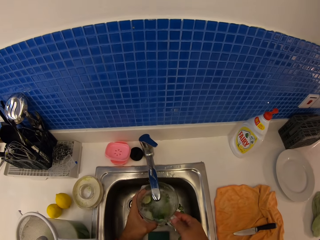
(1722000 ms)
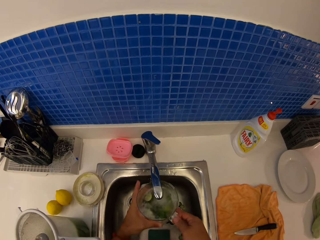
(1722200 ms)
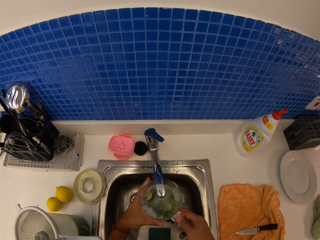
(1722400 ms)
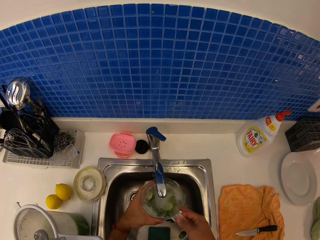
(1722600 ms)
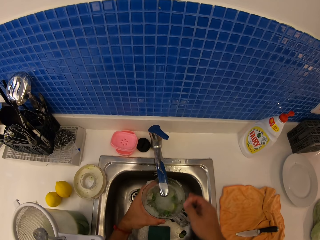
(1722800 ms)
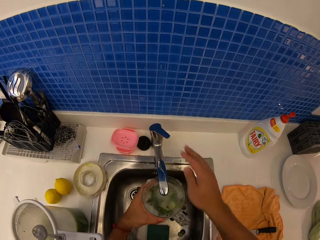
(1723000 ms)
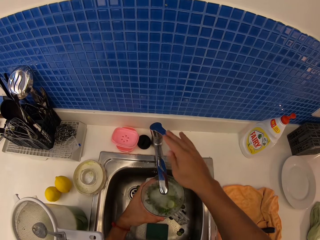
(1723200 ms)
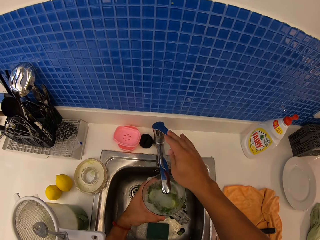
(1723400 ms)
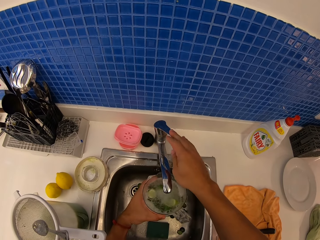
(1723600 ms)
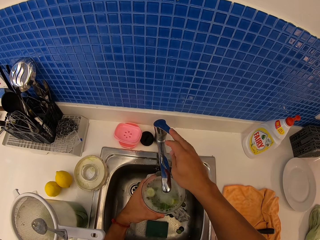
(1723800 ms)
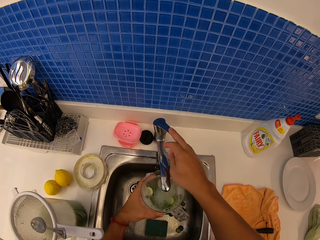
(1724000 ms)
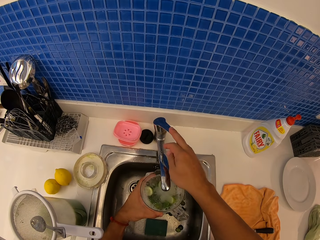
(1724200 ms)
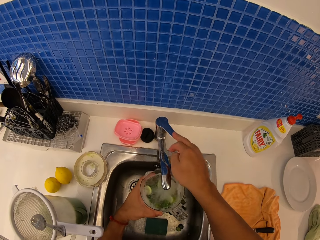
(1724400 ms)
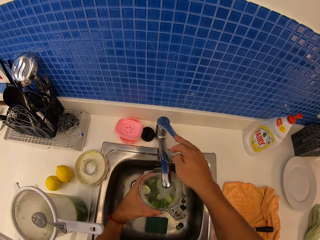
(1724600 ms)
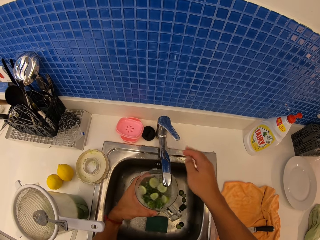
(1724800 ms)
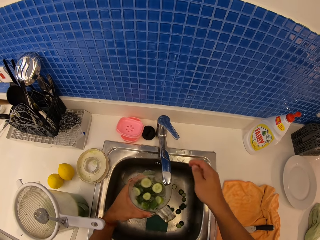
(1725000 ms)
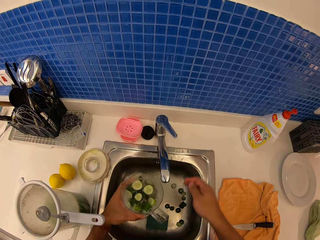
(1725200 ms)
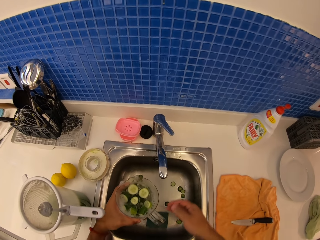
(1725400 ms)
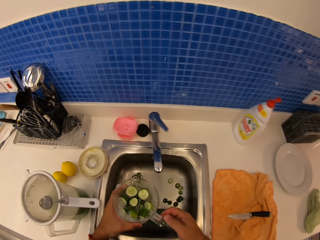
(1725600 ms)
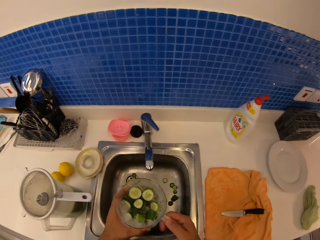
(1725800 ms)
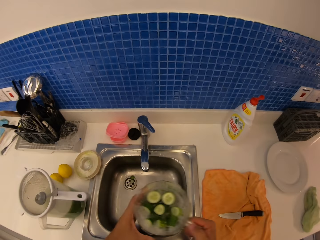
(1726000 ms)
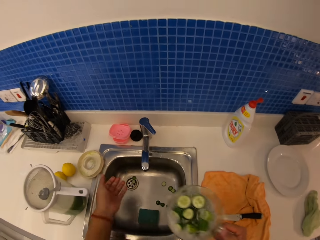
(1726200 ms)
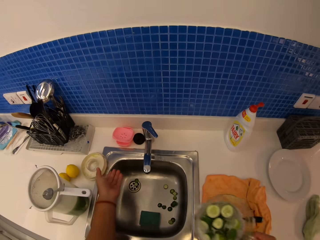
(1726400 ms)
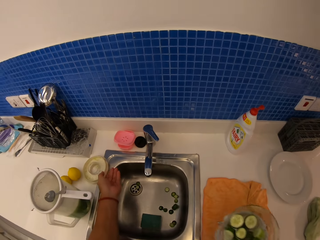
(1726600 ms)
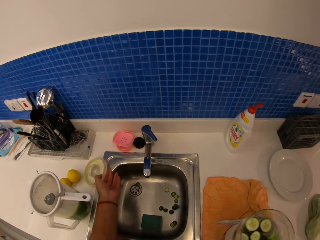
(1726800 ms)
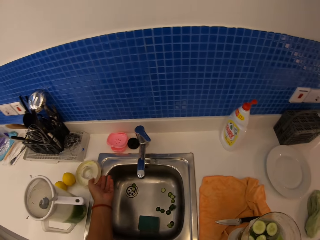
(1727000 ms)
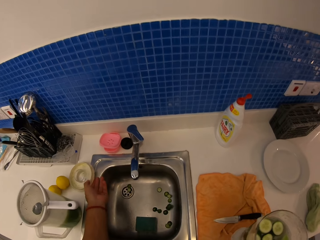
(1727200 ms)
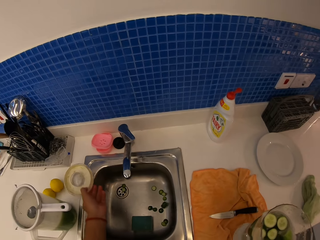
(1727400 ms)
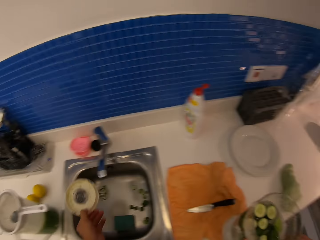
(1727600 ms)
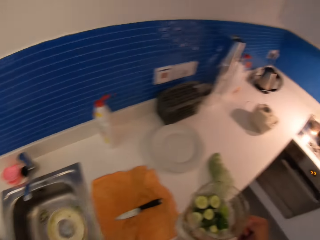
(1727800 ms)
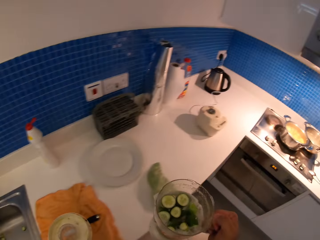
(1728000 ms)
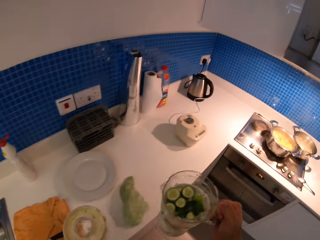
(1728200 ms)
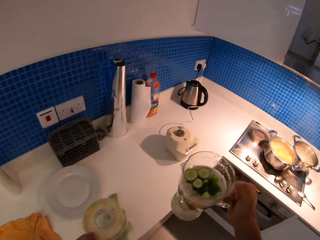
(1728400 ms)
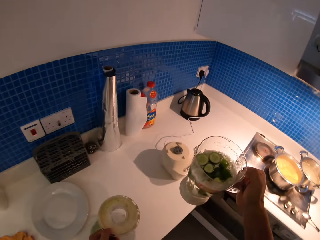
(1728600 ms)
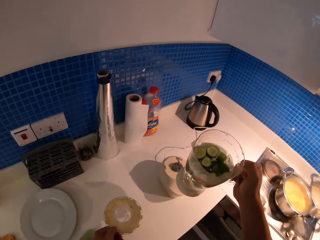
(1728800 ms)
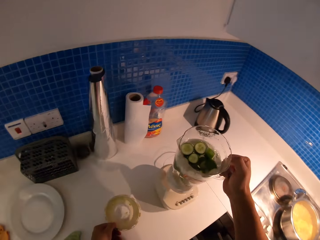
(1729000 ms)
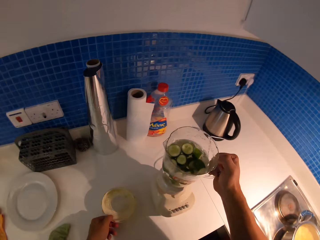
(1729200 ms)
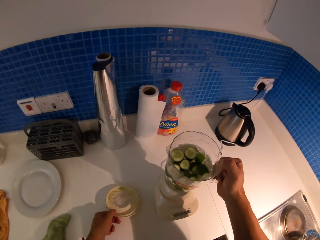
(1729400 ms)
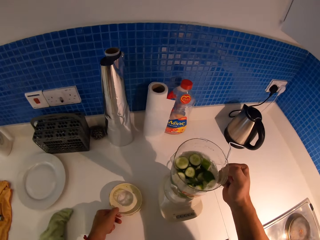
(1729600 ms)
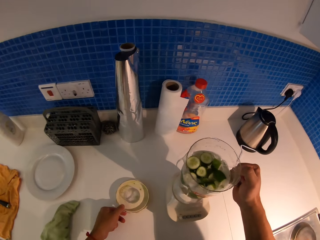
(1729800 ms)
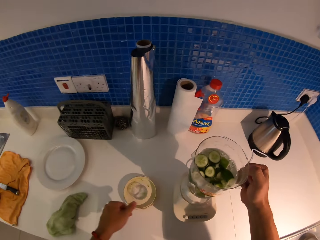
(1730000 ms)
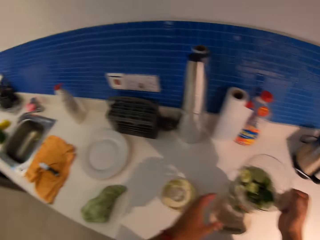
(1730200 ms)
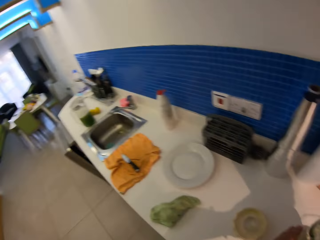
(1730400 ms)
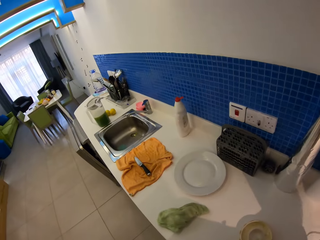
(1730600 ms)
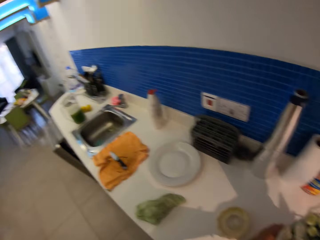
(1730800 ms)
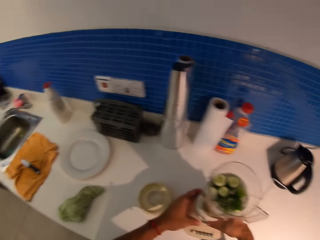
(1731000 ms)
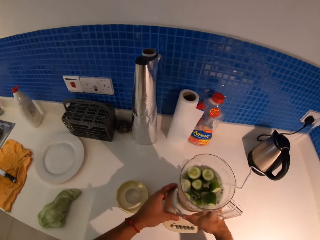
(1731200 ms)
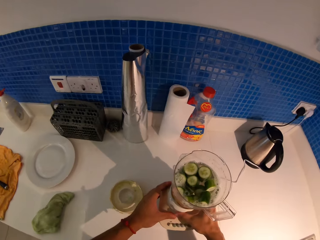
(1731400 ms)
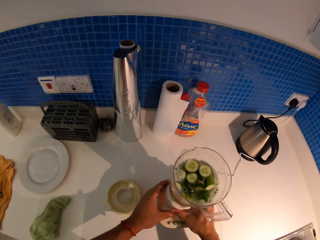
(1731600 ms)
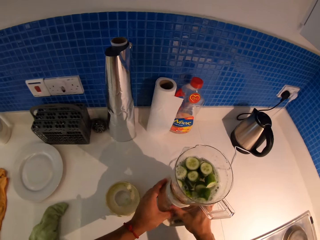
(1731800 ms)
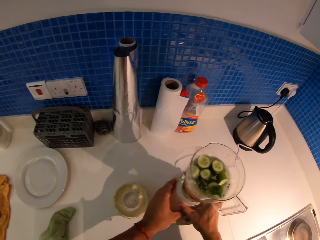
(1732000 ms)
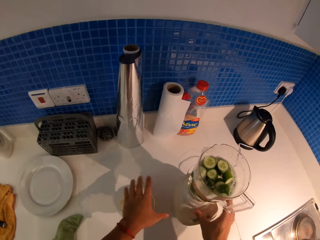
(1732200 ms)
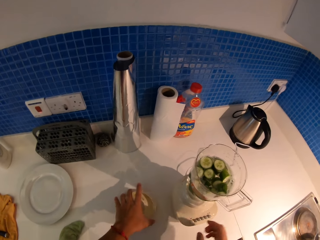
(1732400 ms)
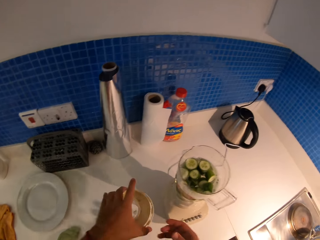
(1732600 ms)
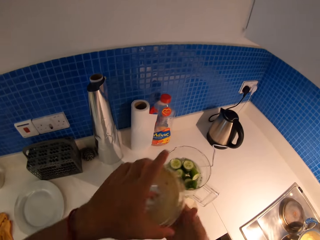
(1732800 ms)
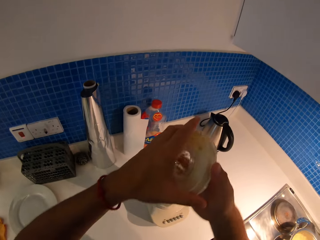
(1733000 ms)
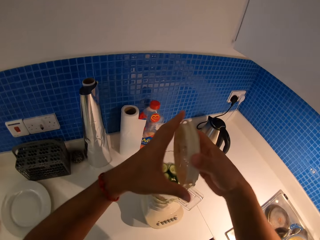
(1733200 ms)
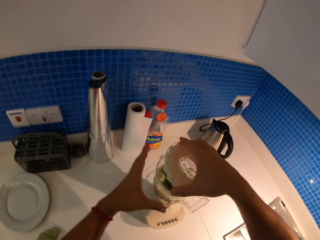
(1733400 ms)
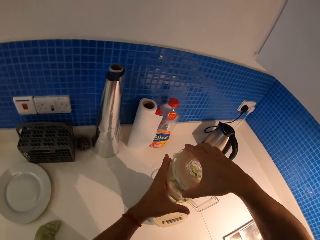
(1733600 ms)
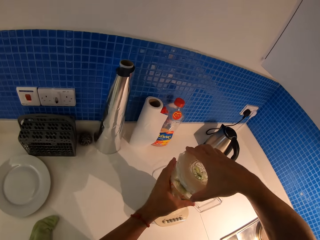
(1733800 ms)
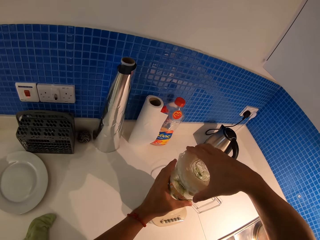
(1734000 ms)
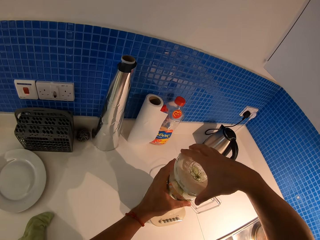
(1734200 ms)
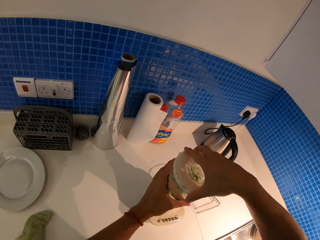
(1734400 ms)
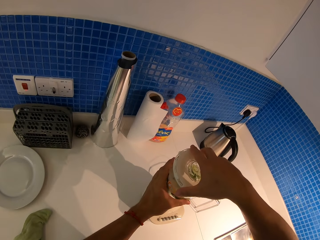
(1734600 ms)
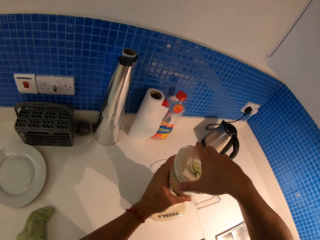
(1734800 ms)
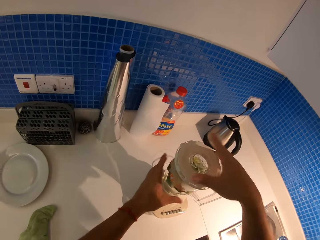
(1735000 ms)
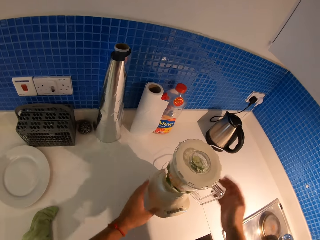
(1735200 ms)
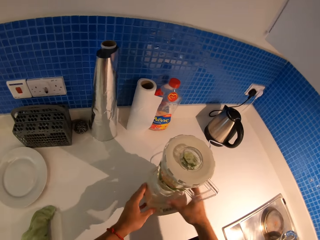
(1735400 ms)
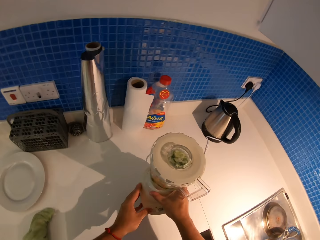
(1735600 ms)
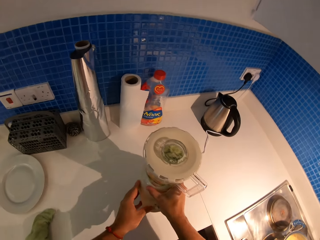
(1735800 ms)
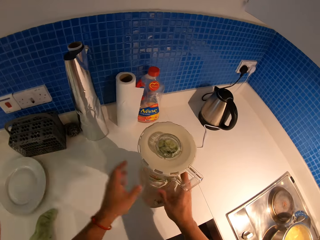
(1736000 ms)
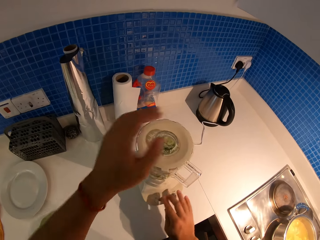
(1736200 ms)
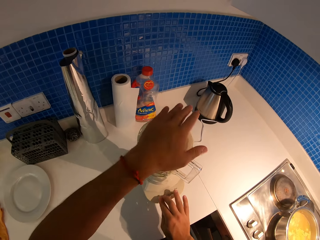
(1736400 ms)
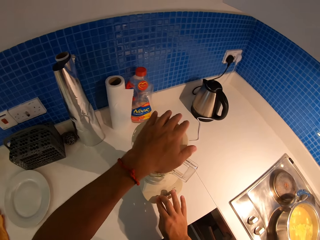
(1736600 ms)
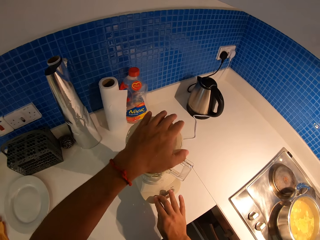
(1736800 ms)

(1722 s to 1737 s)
The camera wearer closes the water tap. They pick up the blender's cap or lid. They put the top half of the blender on the bottom half. They twist together the two halves. They pick the lid. They cover the blender with the blender's cap.

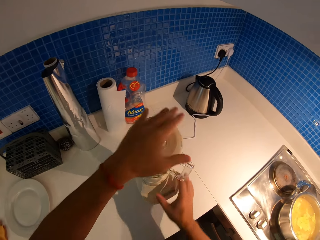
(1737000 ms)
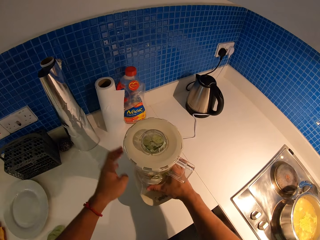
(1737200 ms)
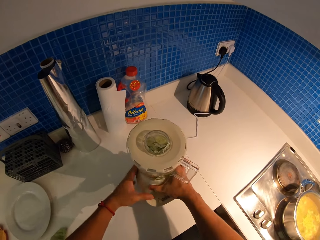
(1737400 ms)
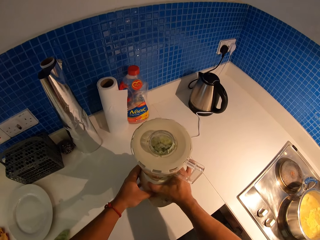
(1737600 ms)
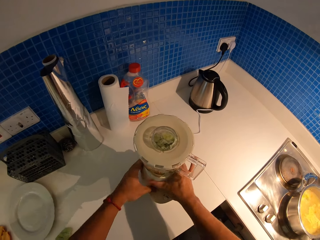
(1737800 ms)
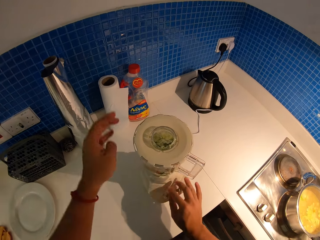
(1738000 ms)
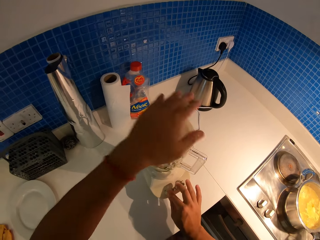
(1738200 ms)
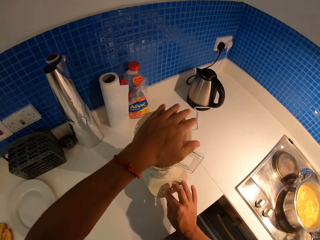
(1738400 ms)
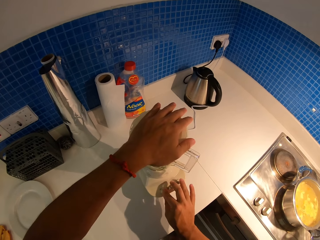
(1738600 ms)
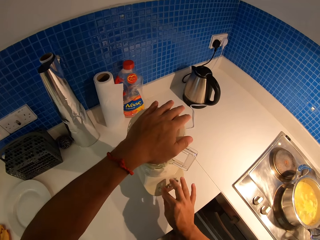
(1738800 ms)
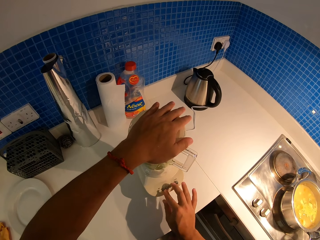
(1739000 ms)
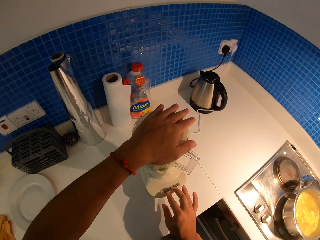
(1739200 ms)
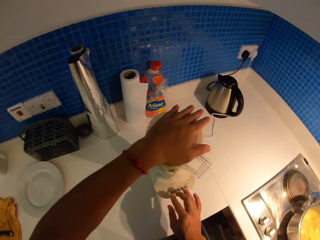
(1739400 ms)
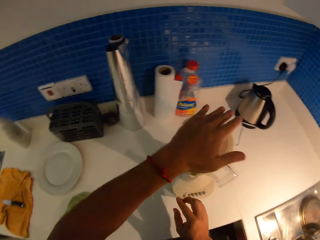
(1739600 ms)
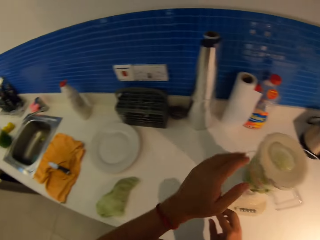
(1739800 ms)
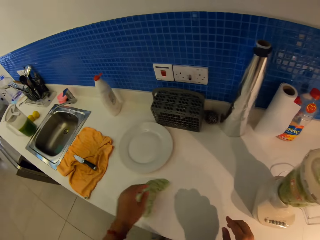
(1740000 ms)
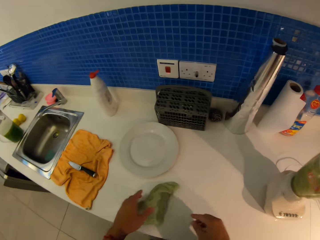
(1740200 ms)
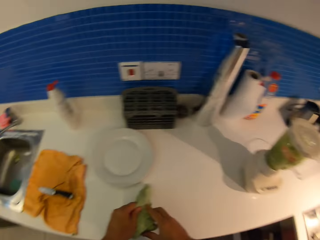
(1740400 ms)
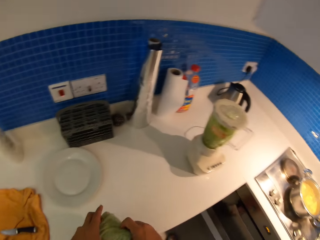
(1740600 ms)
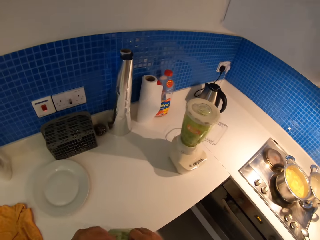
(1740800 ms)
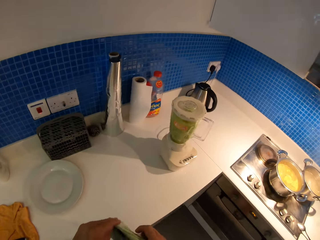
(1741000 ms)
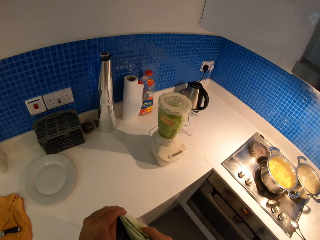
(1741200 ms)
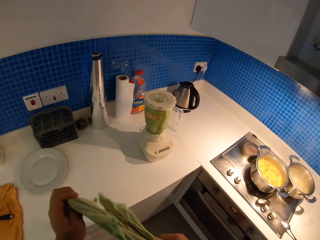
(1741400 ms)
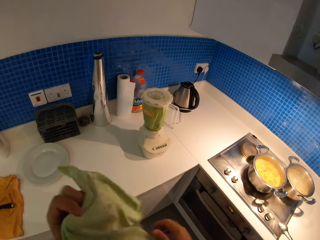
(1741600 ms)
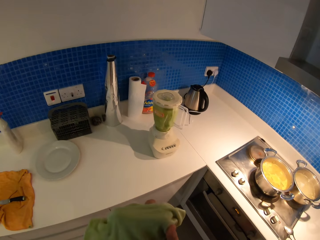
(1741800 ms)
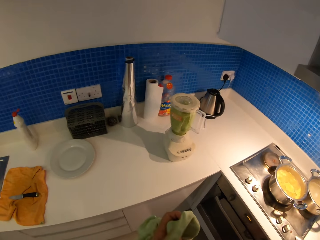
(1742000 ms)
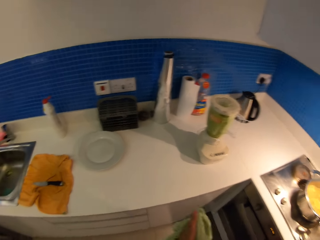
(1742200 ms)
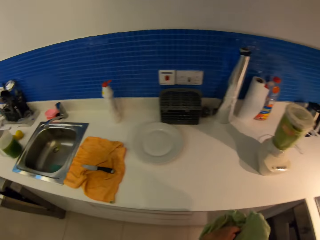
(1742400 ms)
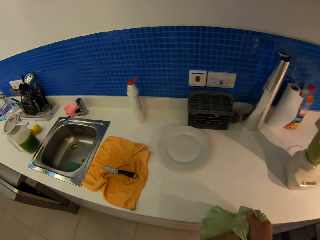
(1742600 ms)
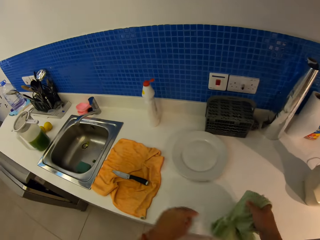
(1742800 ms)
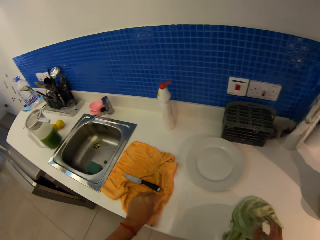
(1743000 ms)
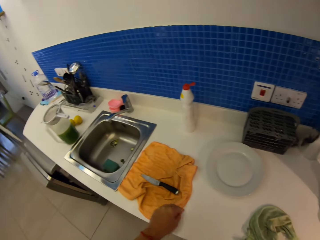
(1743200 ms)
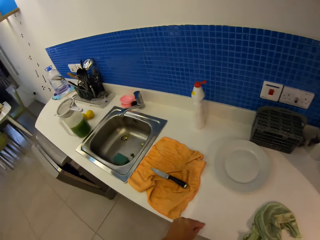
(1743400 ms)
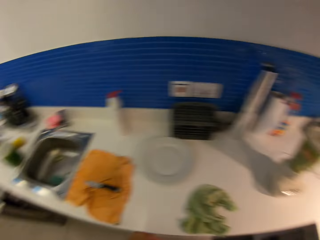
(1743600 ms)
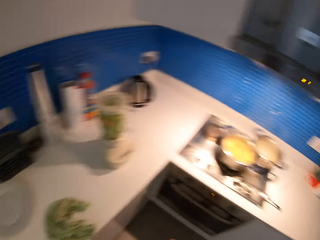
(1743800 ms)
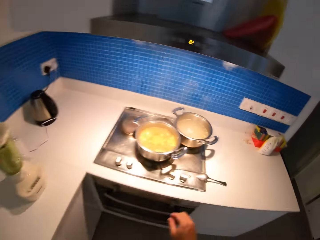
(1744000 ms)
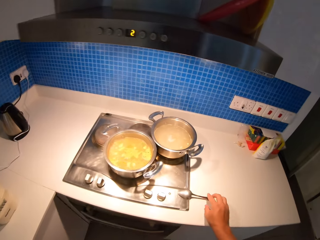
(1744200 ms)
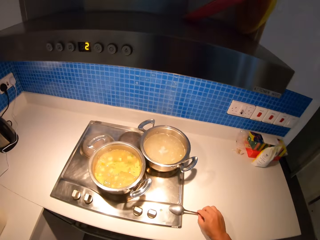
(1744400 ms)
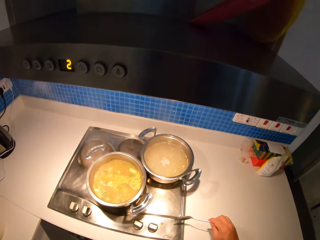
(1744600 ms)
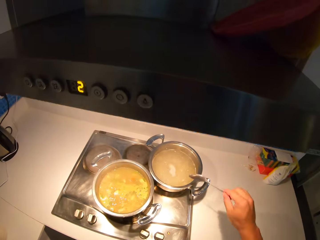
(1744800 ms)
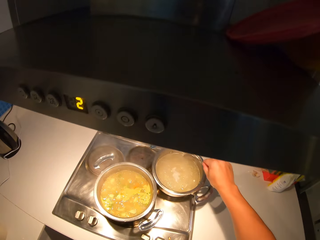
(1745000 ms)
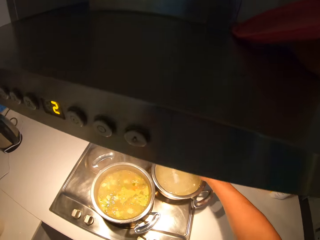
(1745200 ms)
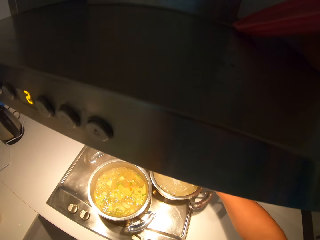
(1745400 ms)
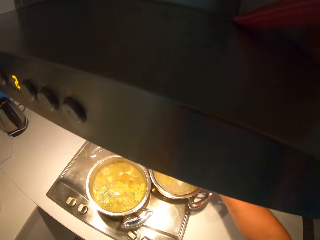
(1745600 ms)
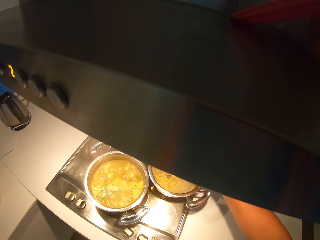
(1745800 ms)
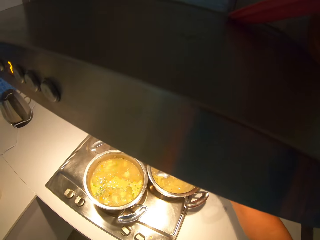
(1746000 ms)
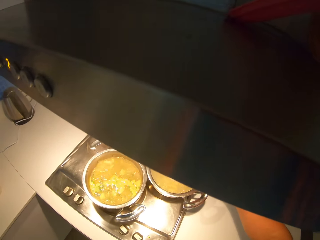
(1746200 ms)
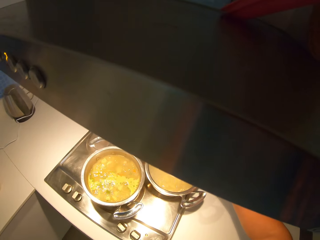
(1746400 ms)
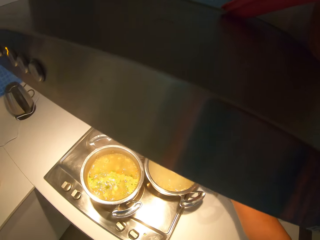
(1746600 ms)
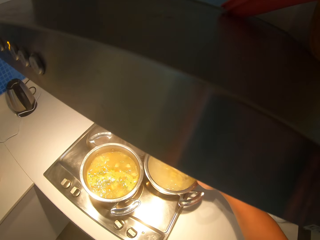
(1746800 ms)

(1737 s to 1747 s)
The camera wearer turns on the blender. They pick up a table towel or cloth. They blend the cucumber in the blender. They wipe hands with the table towel. They dry the cloth. They put the cloth on a kitchen counter. They pick up a spoon. They stir the macaroni pot with the spoon.
